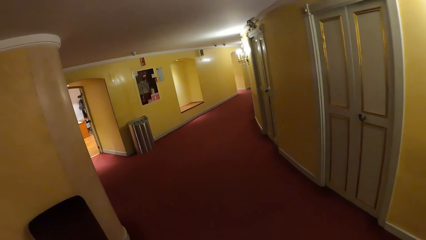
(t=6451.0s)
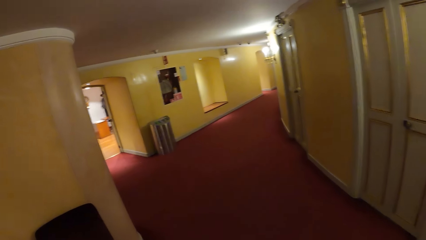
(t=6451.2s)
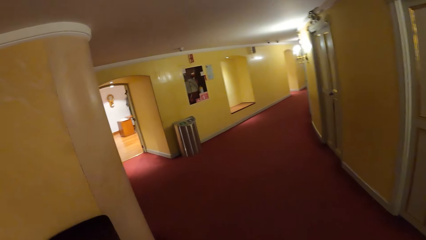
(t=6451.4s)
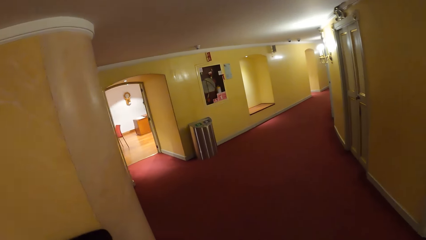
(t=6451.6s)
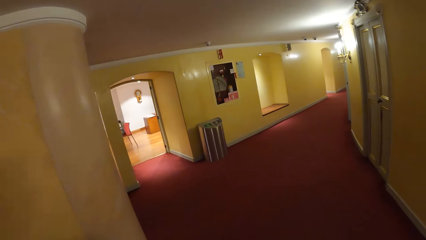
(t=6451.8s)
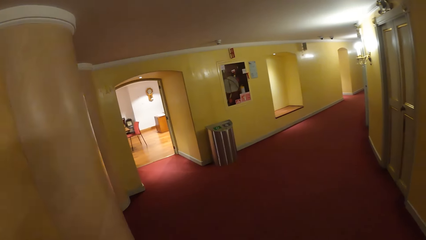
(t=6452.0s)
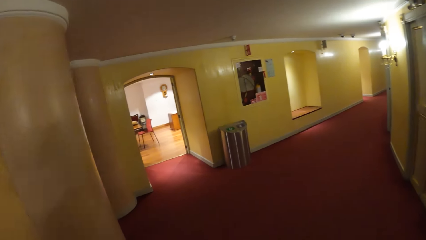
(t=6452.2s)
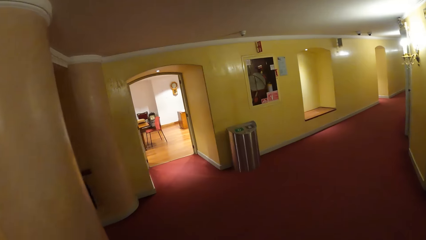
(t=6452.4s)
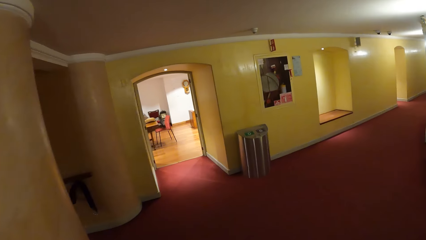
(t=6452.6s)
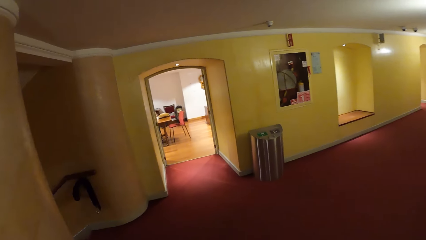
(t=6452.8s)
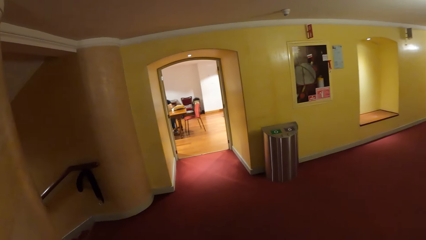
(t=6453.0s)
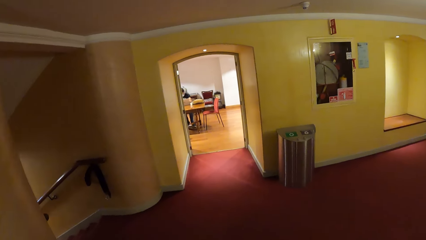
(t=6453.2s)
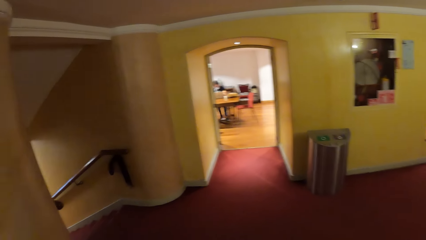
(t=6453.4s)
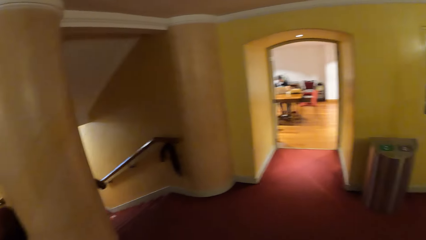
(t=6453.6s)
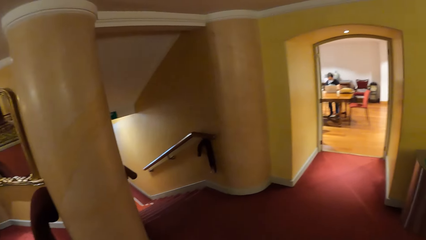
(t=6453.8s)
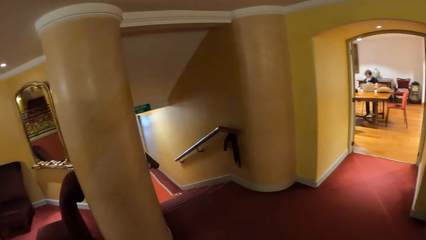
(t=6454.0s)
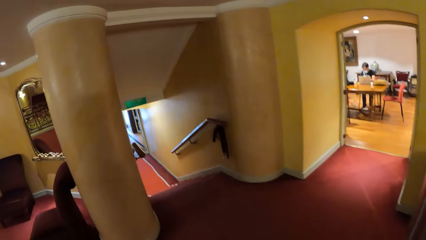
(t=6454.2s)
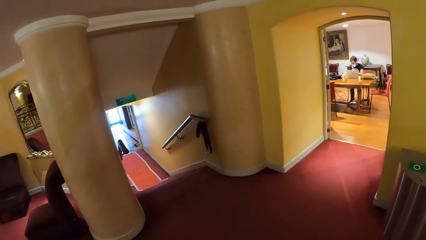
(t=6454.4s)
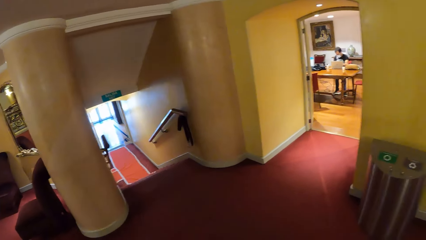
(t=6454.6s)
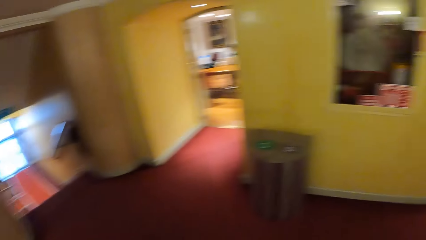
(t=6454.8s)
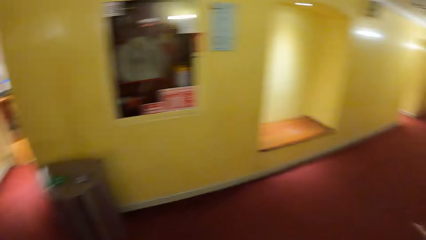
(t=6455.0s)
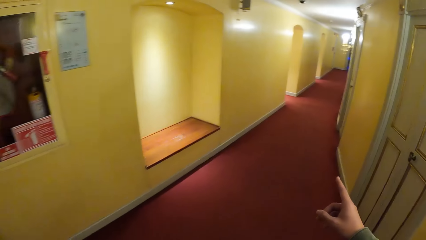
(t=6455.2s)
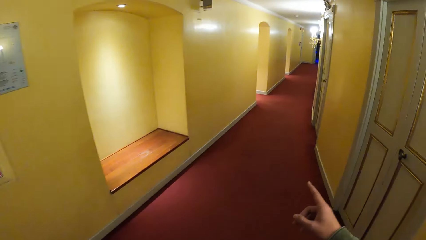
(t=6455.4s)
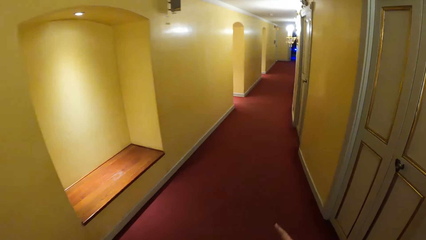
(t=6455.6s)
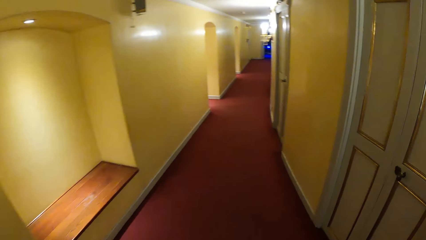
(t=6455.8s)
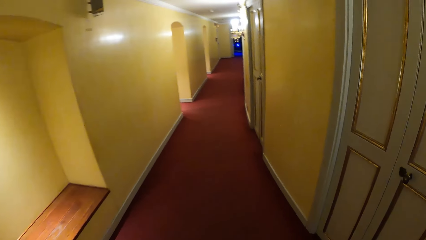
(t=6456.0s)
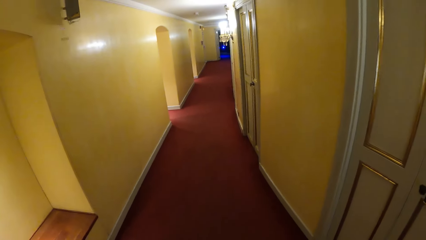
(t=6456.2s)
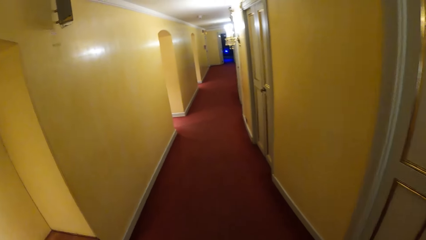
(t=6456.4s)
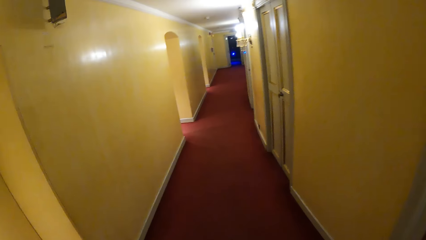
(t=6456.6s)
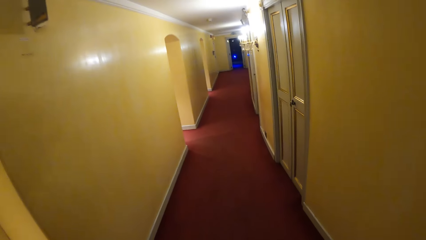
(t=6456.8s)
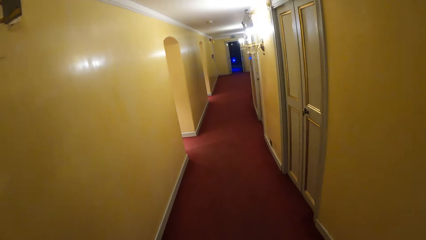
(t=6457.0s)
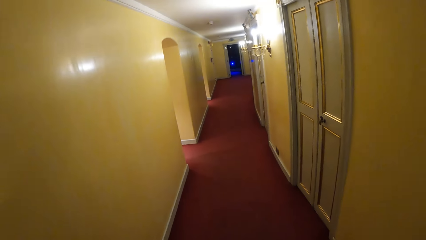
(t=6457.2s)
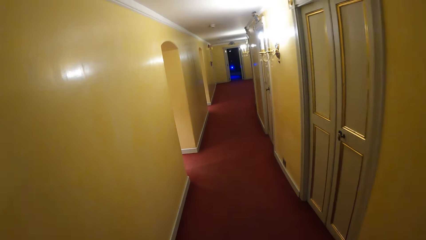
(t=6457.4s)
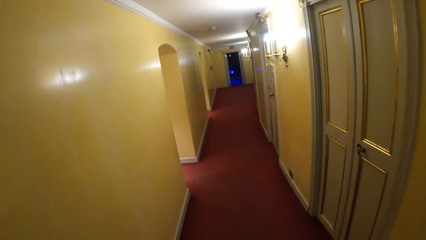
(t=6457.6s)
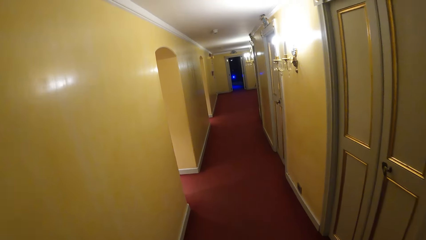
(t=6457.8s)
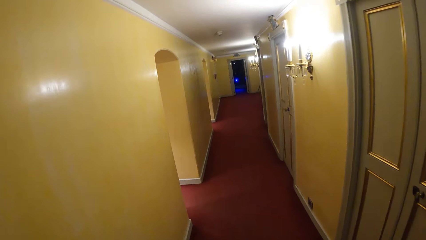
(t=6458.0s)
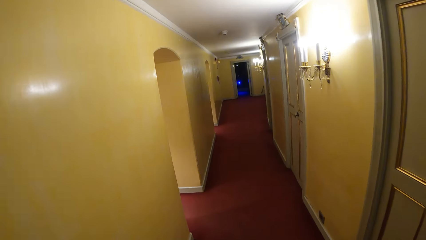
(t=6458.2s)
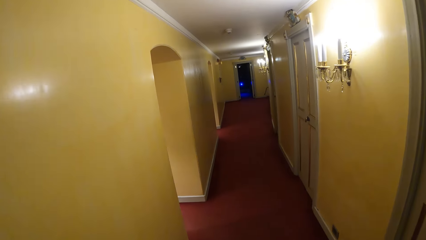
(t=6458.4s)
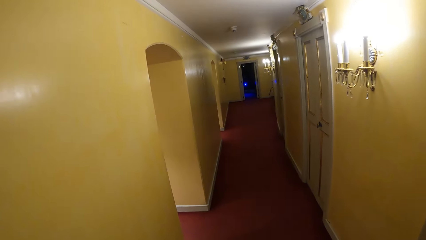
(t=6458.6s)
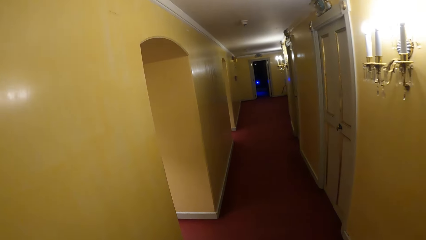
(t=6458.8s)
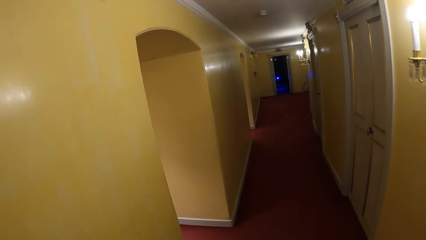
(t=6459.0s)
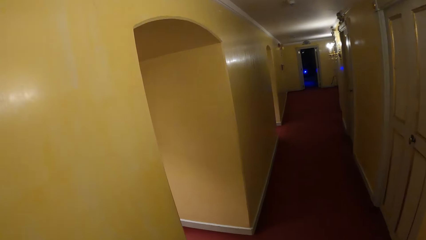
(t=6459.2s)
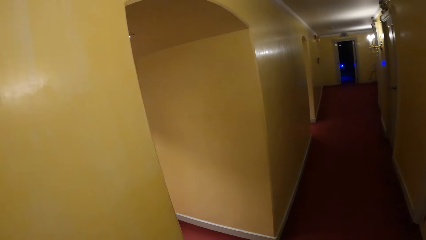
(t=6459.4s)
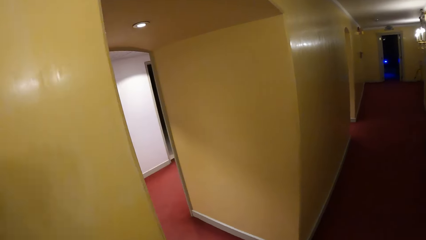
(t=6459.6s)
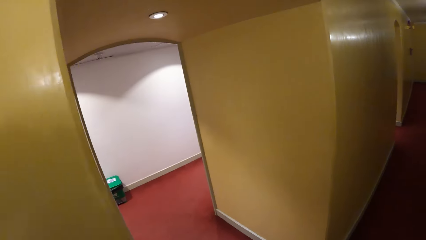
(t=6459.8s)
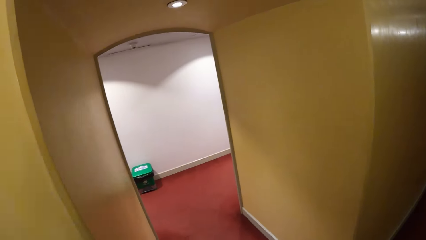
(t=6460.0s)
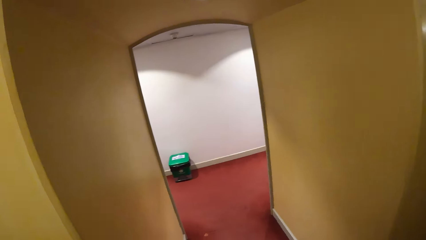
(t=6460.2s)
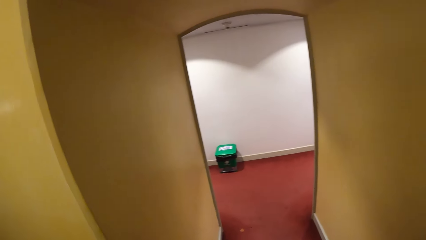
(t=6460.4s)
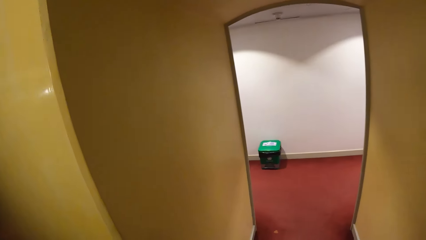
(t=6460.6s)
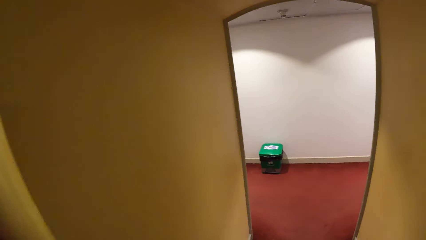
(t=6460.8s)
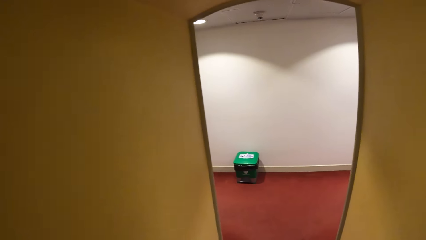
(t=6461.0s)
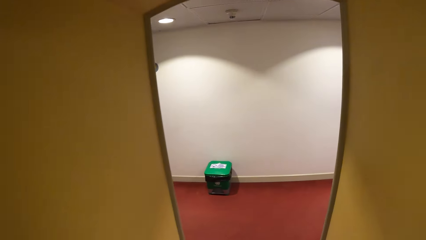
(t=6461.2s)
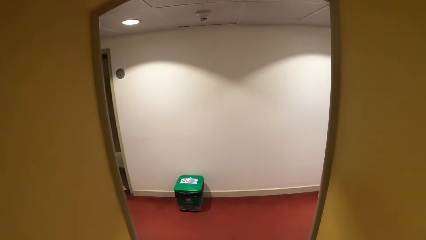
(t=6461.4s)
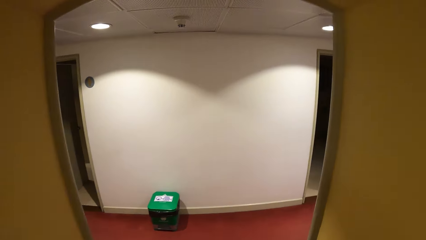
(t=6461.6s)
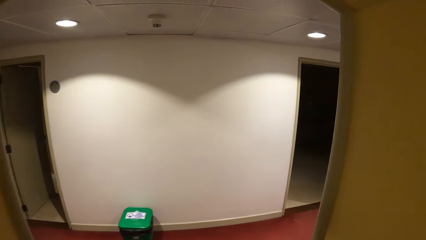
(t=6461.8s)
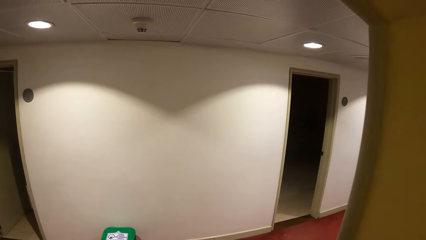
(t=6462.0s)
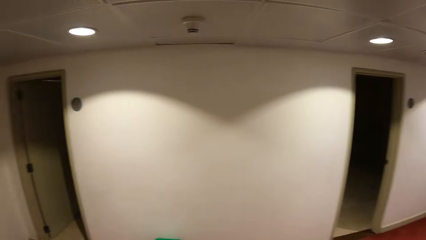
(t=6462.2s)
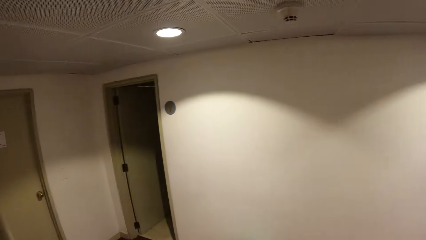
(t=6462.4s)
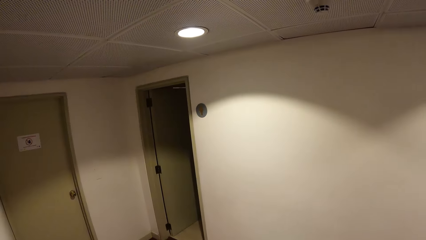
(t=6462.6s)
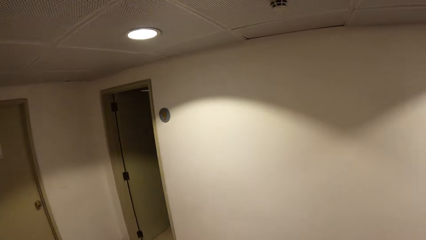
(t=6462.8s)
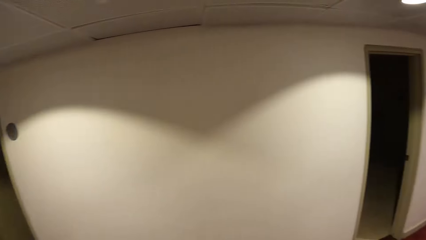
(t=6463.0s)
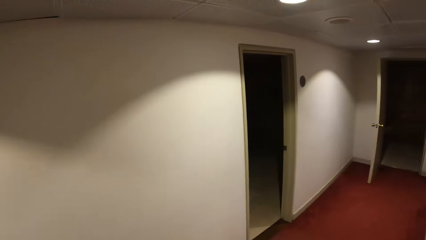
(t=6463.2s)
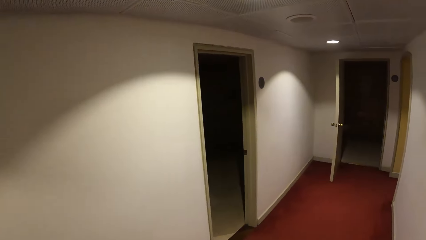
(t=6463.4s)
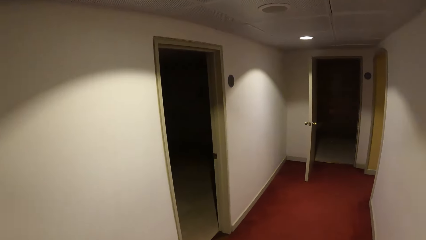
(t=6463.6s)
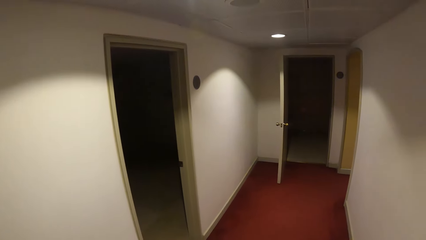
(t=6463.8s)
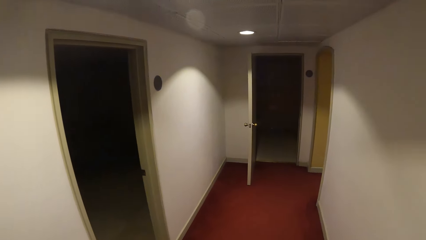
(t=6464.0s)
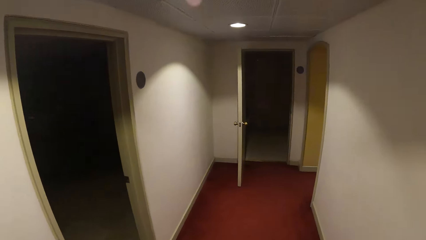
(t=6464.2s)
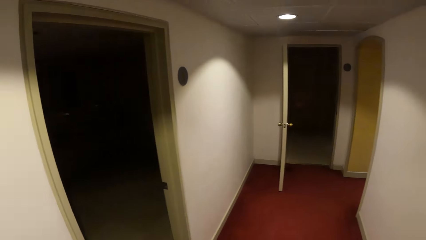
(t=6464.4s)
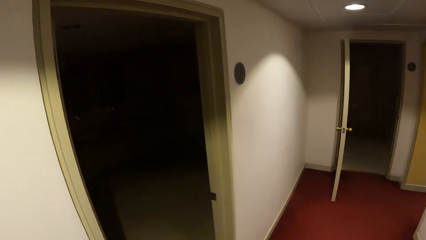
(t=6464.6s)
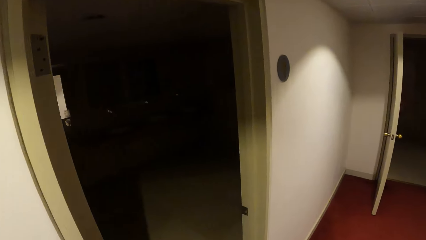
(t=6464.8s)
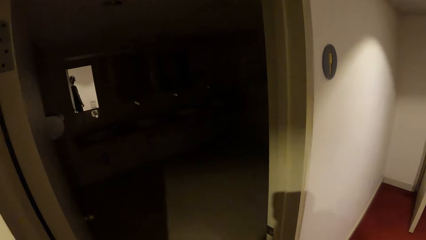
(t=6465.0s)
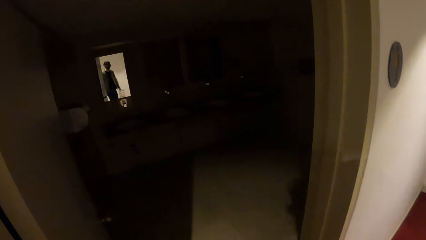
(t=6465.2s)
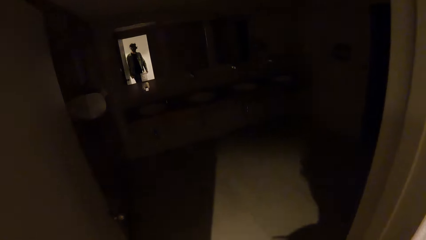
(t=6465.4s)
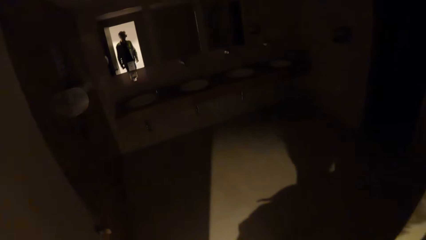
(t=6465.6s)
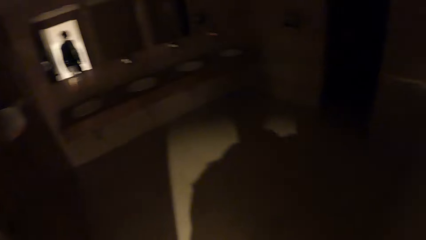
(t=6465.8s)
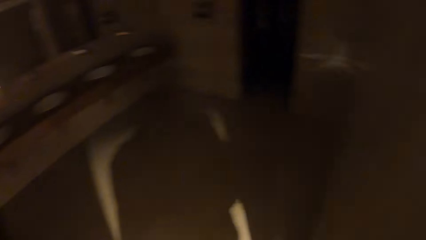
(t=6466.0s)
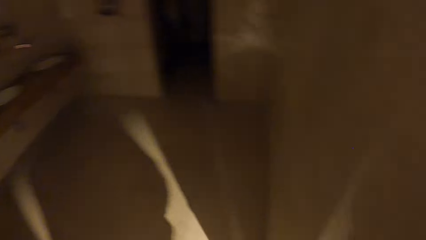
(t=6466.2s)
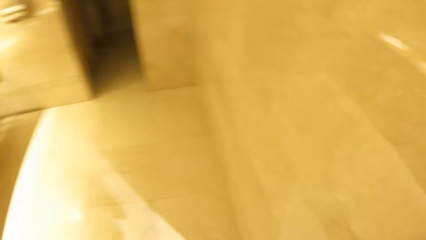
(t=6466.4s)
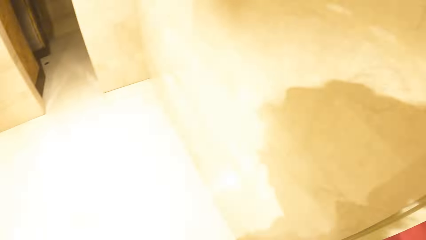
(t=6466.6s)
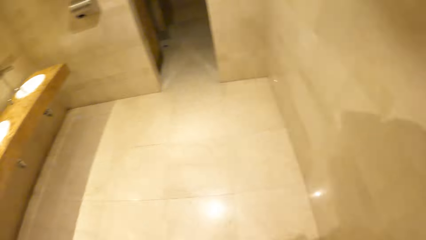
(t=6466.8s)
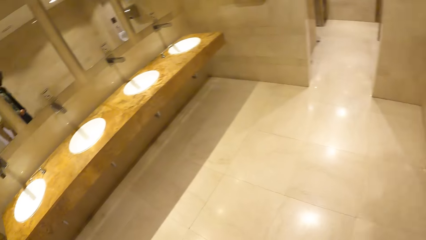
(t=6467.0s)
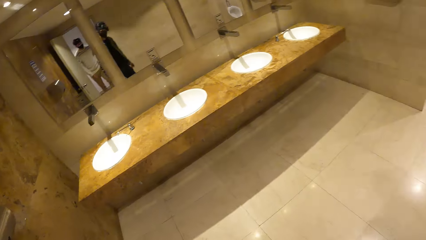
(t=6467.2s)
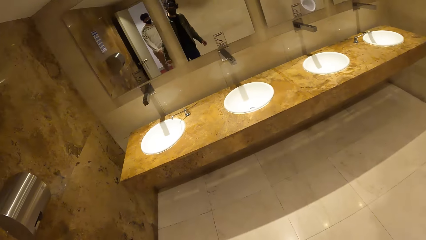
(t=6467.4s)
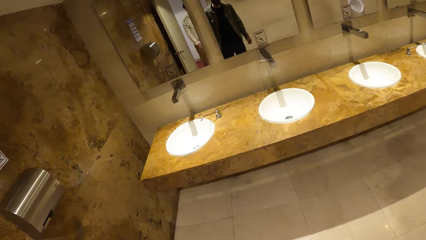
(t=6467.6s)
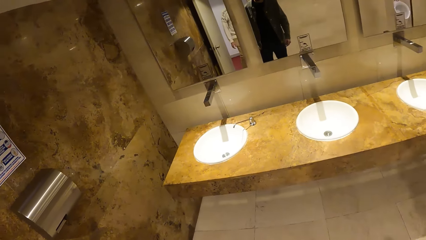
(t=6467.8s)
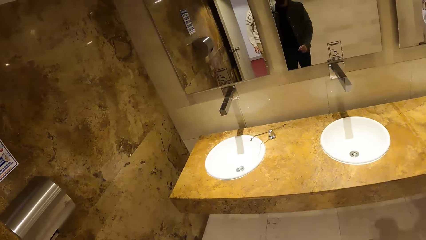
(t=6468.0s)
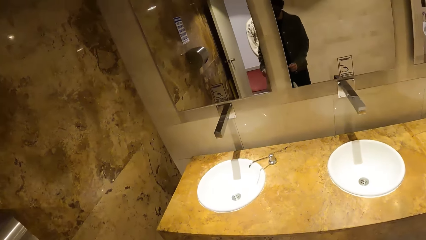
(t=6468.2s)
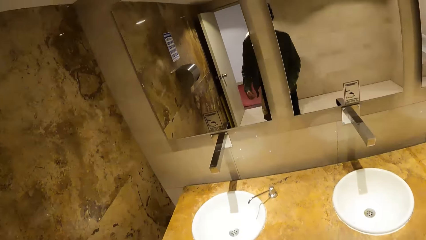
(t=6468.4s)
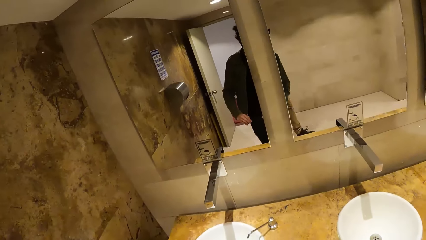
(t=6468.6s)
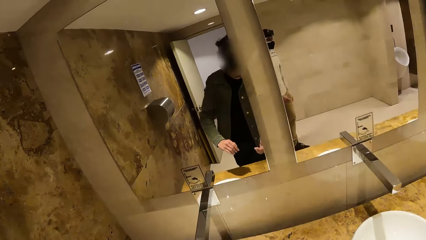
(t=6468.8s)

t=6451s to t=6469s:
The camera wearer walks in the room. He points with his right hand. He enters another room. He walks into a bathroom. He puts on the lights.
